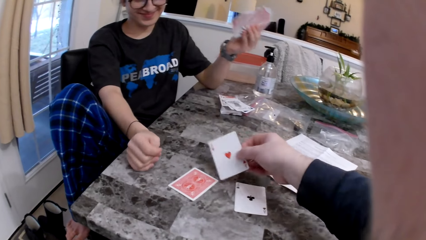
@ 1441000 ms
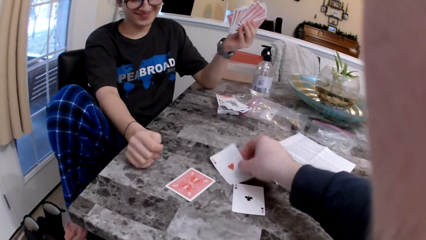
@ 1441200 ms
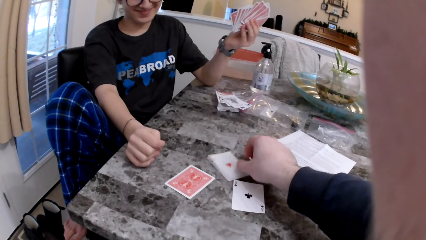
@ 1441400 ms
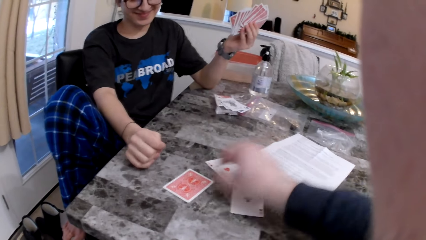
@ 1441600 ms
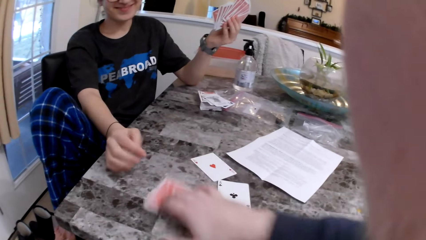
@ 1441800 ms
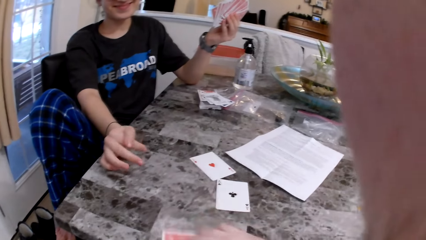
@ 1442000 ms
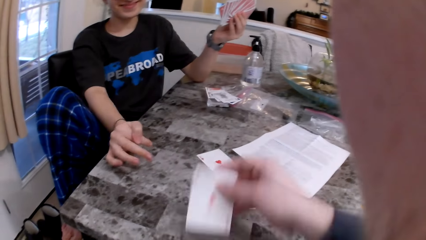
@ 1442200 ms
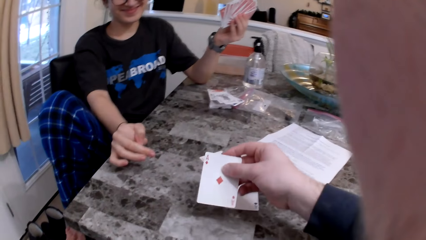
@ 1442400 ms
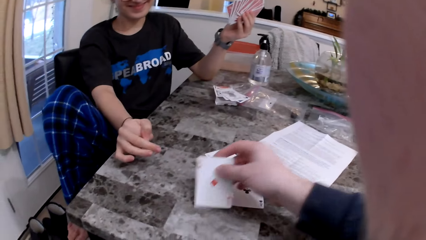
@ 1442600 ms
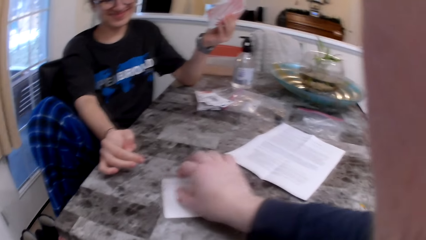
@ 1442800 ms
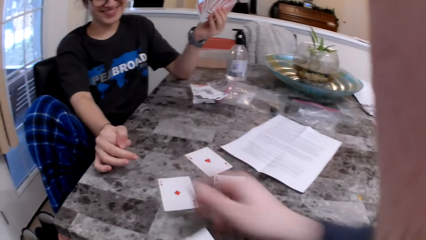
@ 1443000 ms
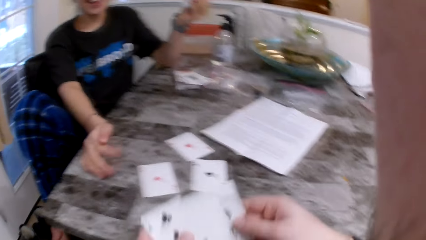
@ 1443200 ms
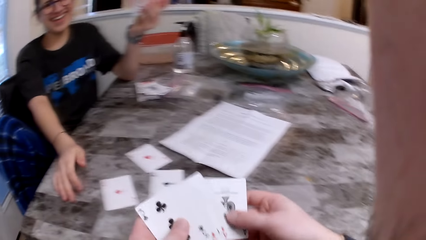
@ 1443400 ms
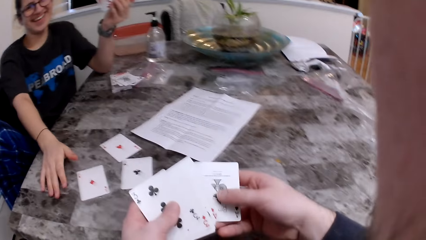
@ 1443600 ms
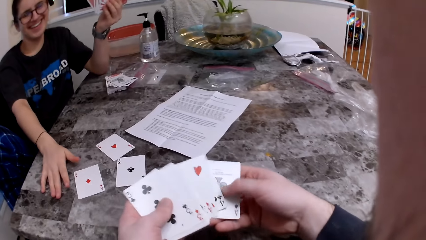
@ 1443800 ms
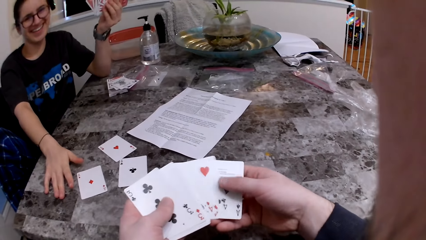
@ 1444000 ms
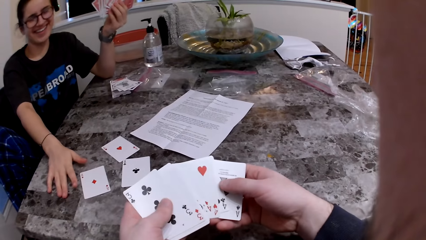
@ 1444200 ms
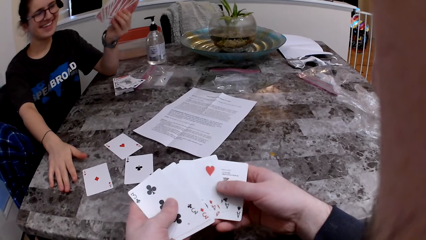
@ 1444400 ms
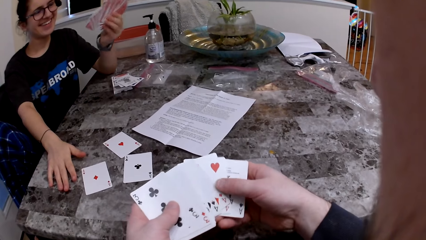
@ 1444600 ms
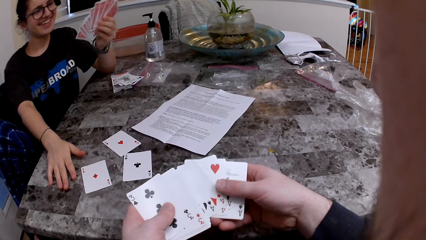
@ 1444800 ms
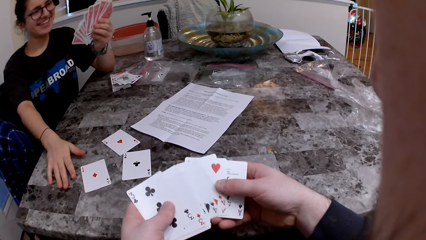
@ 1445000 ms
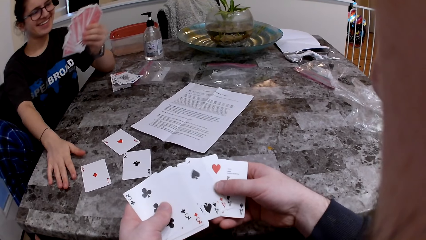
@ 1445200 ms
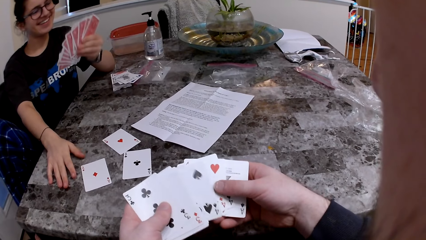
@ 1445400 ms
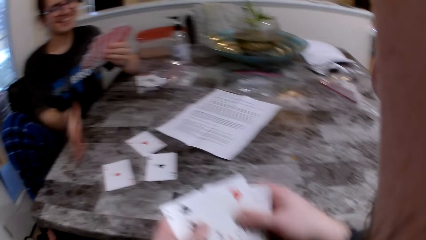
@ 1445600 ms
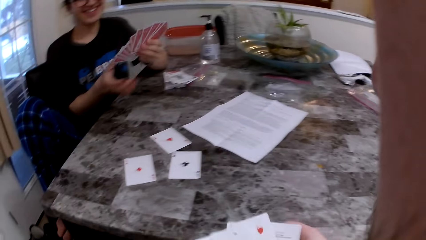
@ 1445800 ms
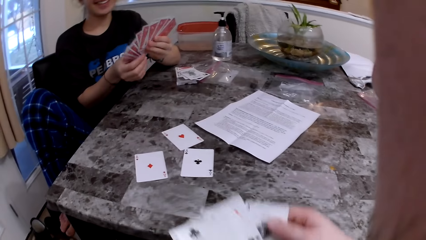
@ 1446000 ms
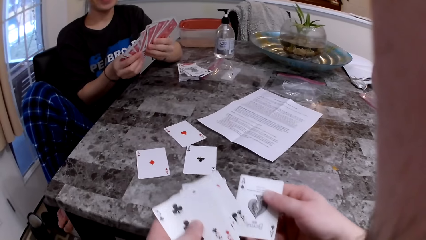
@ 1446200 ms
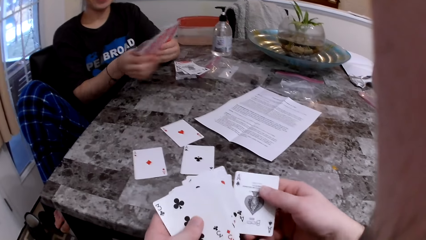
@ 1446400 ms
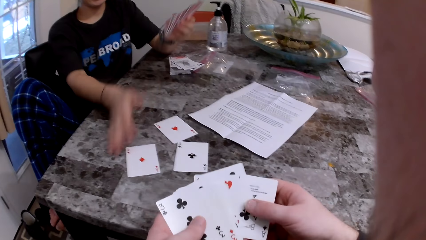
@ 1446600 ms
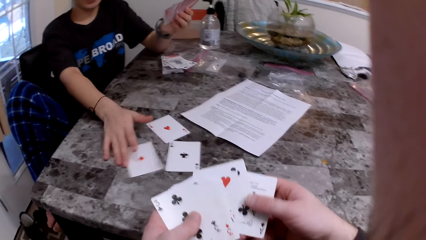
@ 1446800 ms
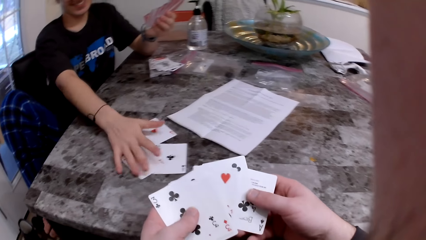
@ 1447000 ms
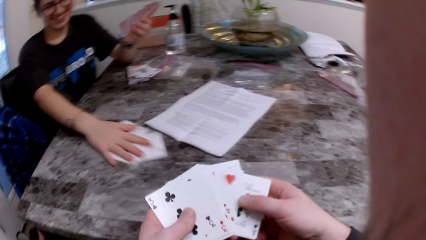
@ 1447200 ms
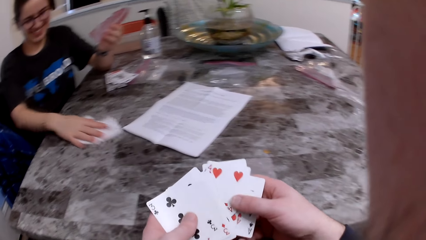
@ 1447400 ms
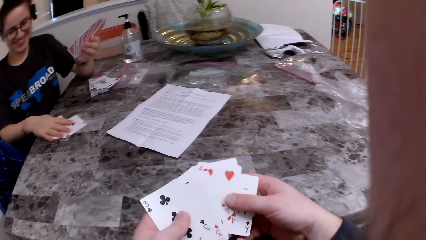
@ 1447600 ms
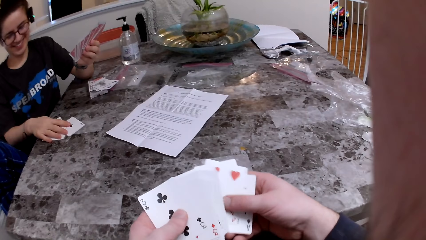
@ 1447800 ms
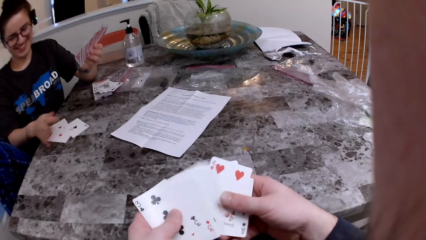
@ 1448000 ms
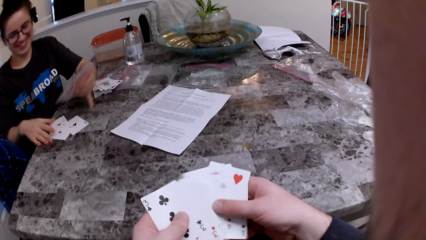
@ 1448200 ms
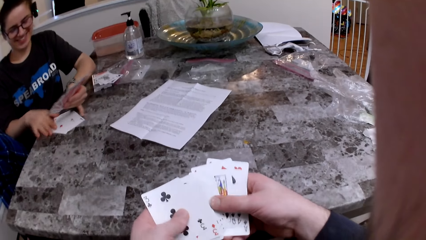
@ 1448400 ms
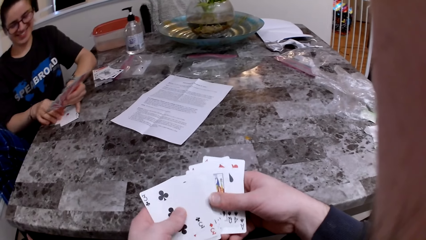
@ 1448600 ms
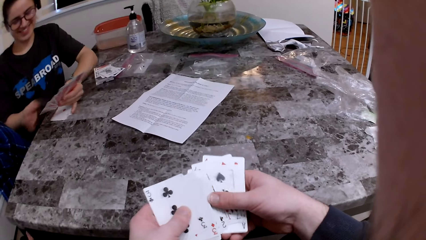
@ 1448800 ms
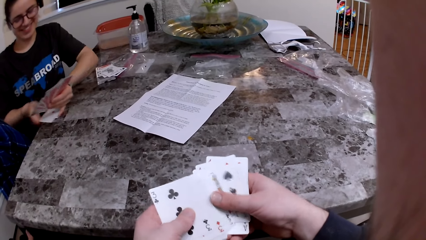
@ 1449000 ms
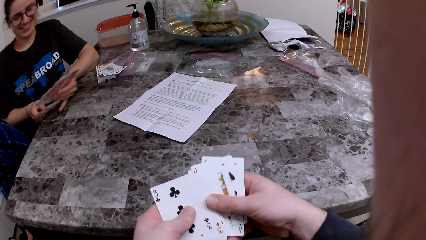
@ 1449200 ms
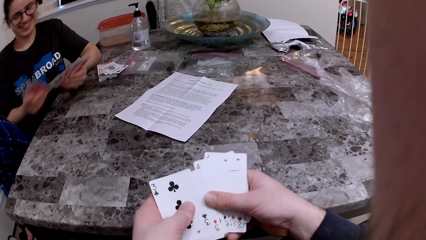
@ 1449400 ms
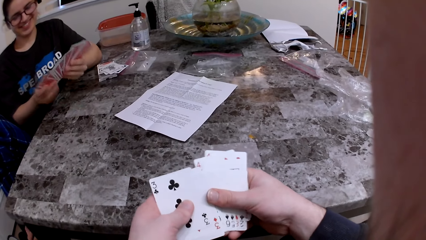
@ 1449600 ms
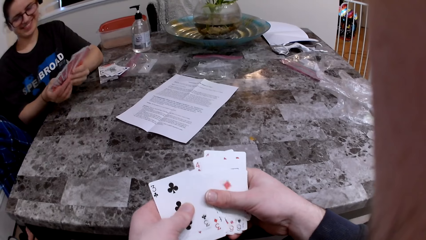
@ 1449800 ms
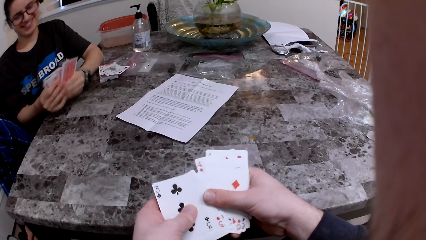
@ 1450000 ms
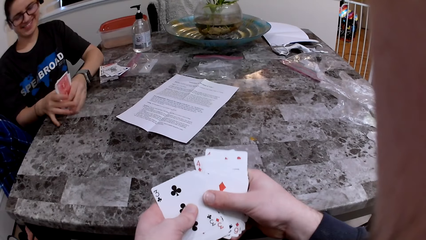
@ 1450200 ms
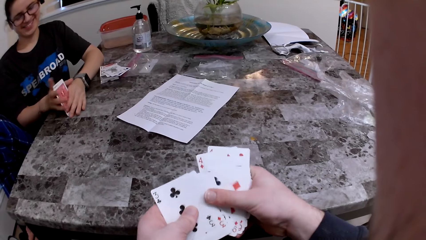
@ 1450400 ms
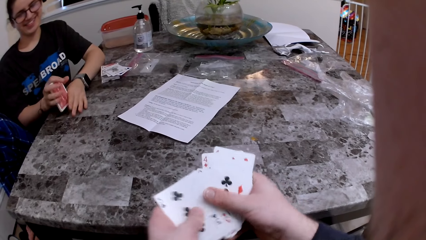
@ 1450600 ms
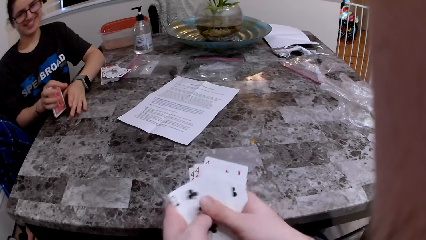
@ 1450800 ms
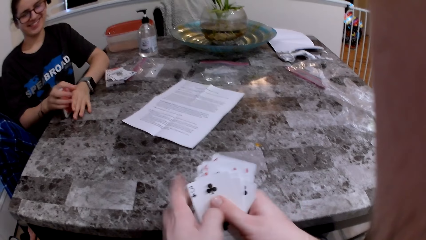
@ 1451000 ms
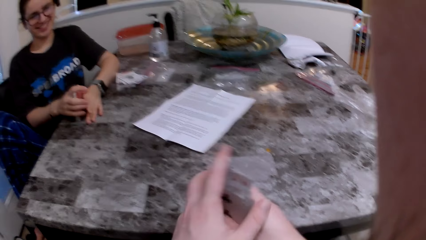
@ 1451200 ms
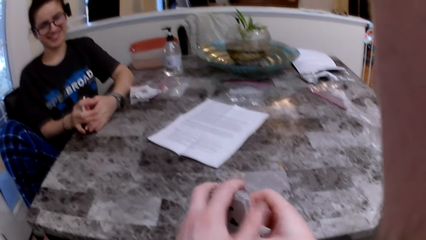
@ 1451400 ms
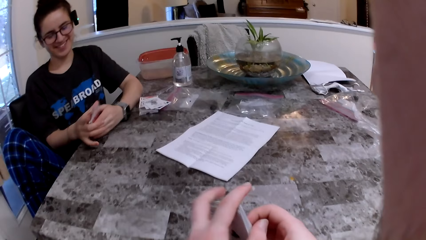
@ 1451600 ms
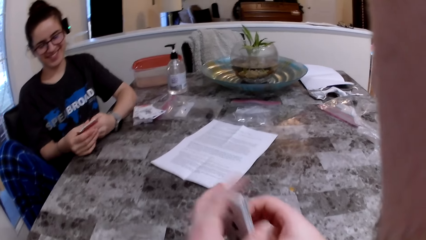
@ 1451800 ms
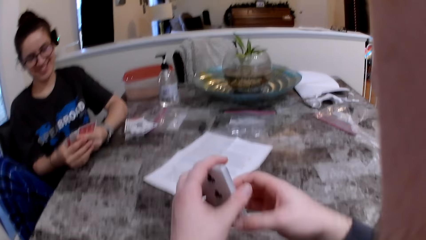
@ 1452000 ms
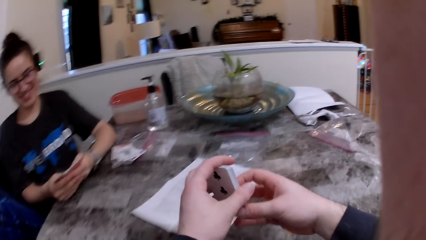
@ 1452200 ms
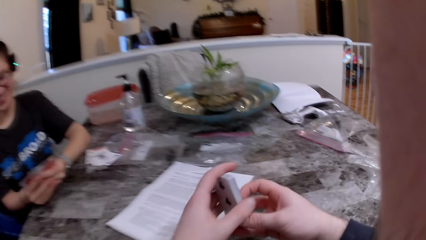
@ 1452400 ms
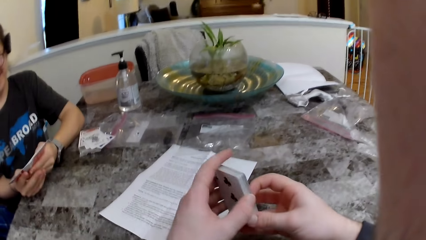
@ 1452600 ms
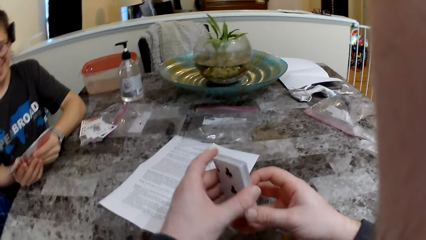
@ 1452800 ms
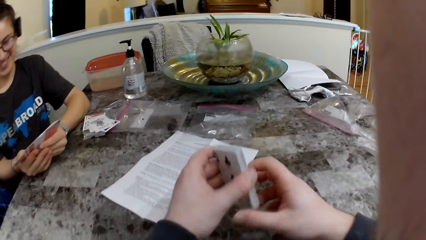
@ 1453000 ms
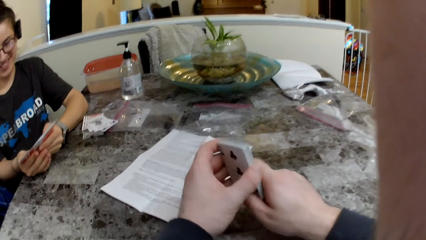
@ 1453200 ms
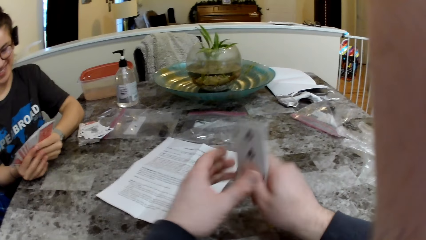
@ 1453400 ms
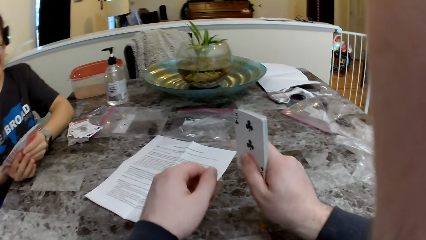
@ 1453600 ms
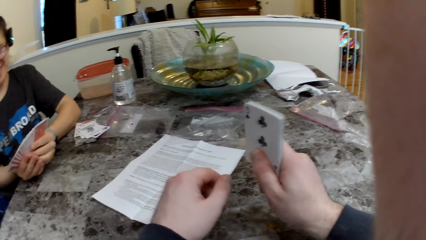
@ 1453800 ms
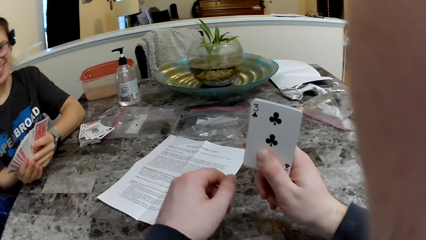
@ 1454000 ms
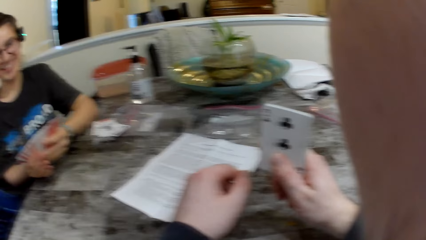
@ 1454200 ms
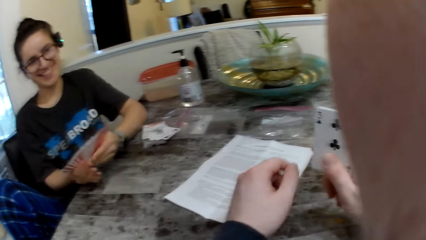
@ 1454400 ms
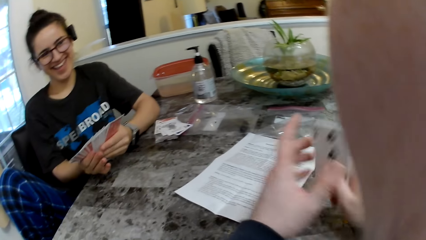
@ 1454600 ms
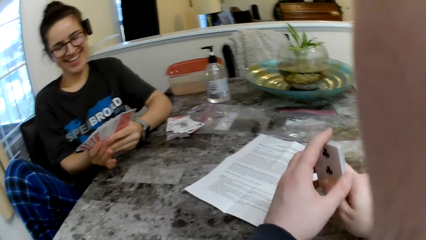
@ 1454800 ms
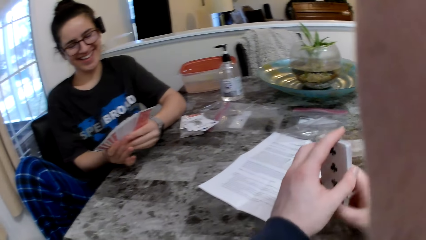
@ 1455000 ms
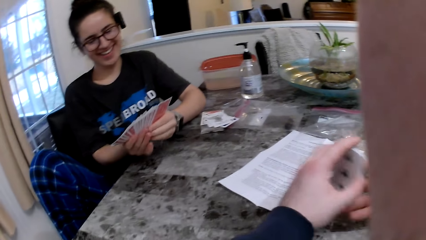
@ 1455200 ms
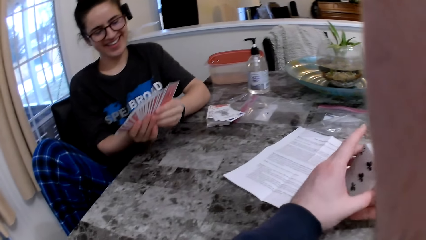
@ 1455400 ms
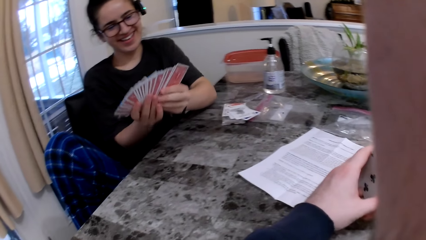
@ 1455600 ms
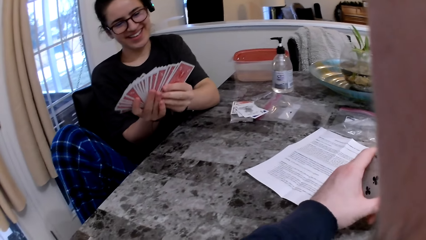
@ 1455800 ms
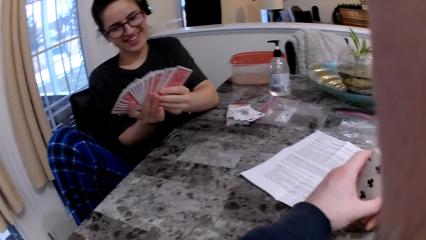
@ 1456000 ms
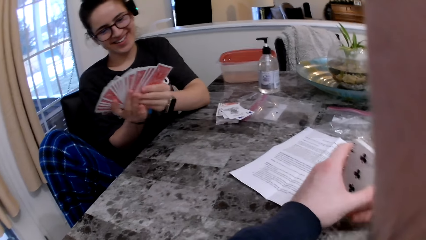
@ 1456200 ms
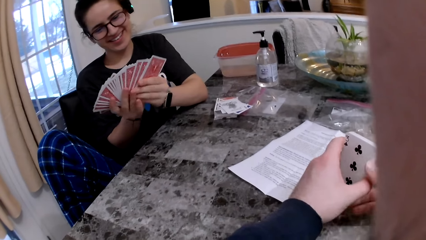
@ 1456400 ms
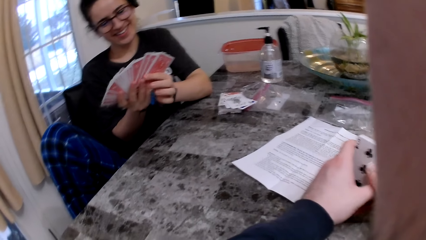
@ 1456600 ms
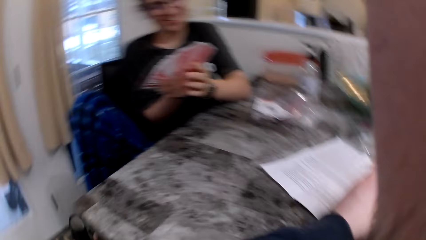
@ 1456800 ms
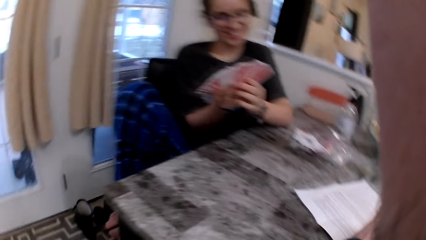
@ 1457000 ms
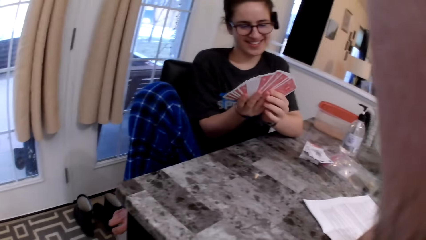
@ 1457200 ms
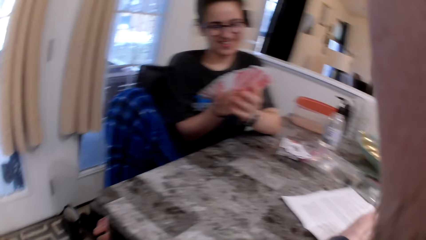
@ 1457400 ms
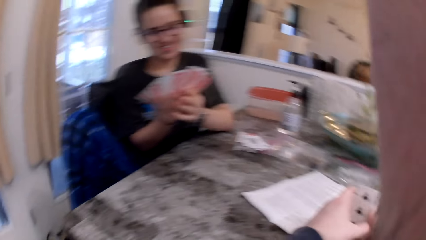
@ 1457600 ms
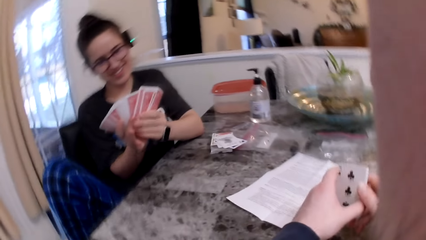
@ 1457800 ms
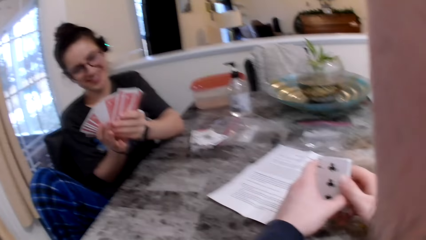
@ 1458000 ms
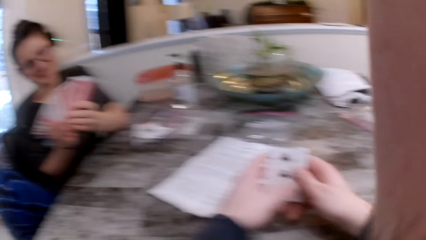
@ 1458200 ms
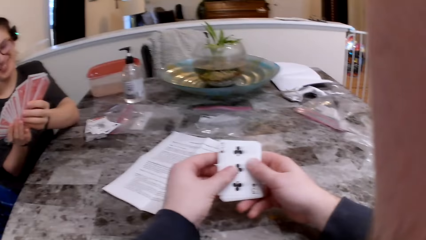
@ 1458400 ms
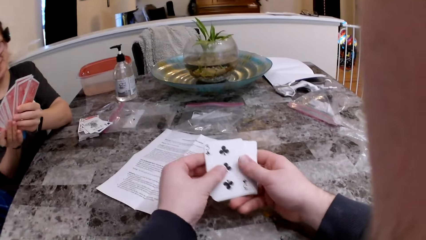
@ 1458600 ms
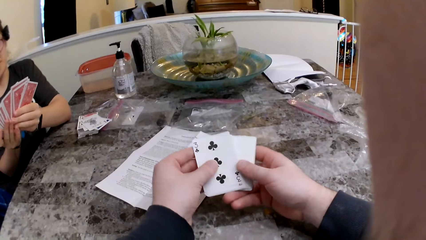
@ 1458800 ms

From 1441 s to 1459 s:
The camera wearer turns the card. He turns the card again. The woman takes the cards on the table with her right hand and arranges the cards. The camera wearer folds the cards in his hands. He arranges the cards. The woman checks the cards. The camera wearer looks around the house.
